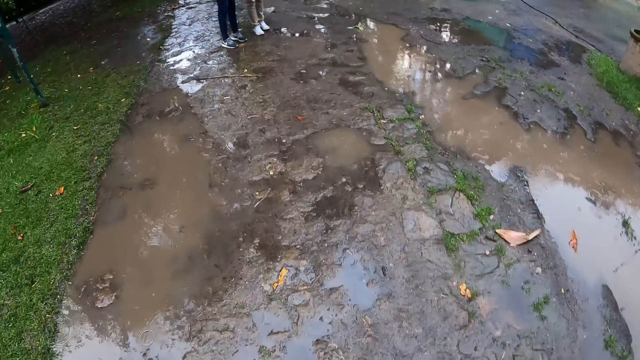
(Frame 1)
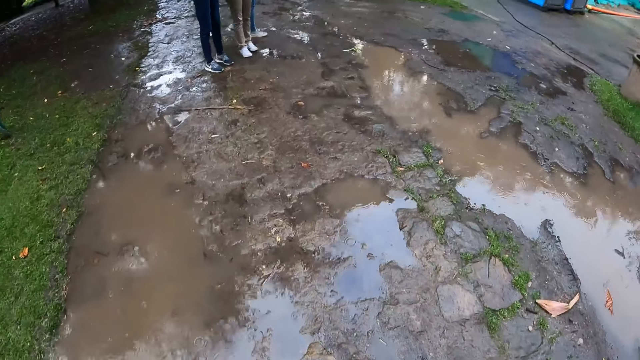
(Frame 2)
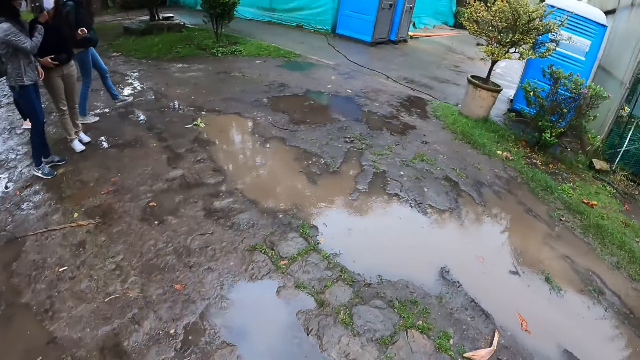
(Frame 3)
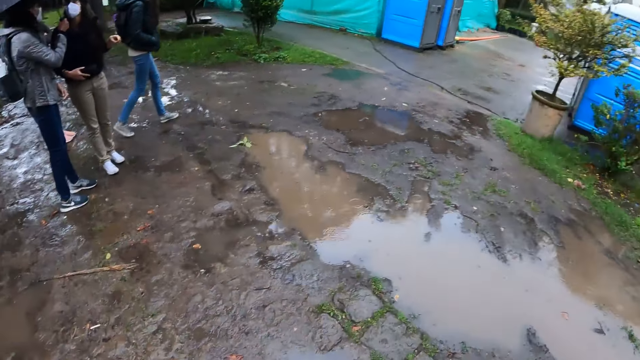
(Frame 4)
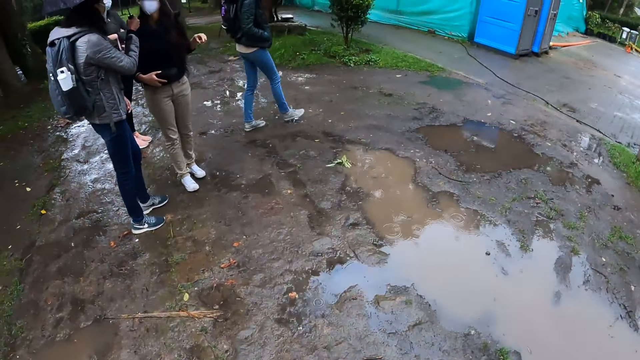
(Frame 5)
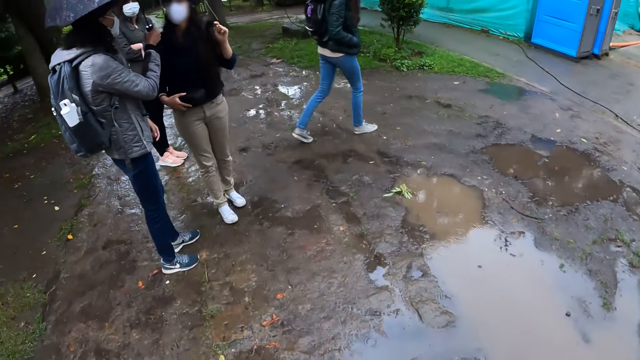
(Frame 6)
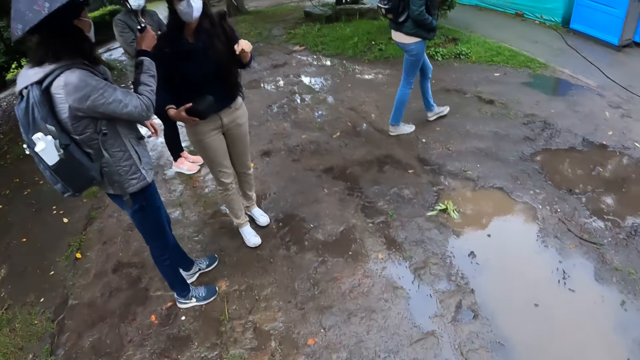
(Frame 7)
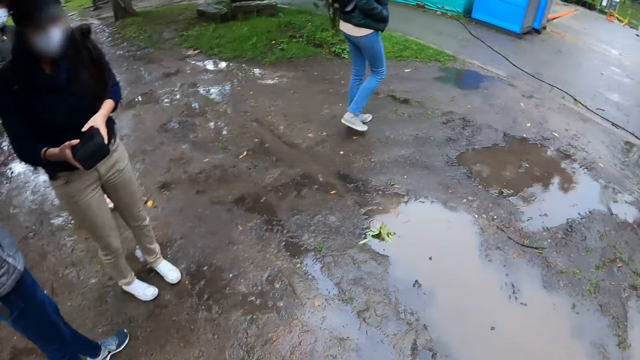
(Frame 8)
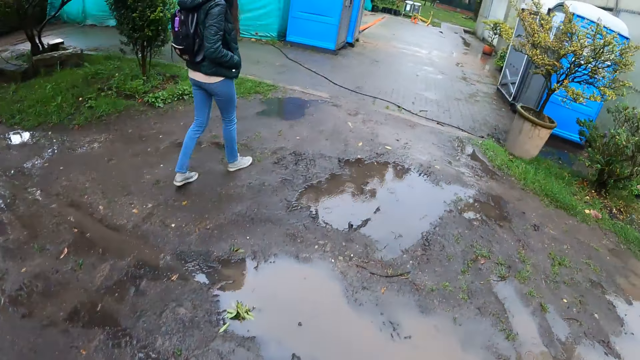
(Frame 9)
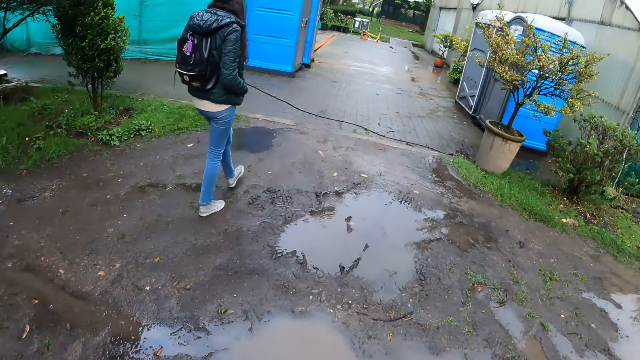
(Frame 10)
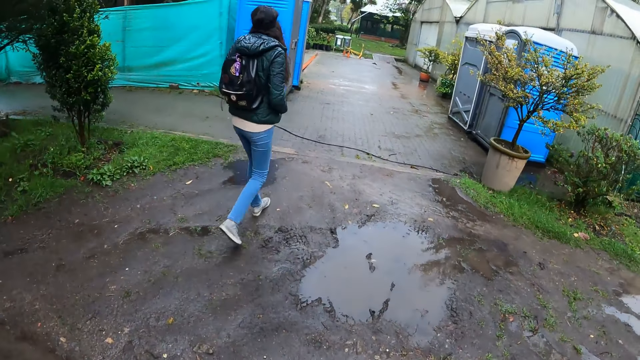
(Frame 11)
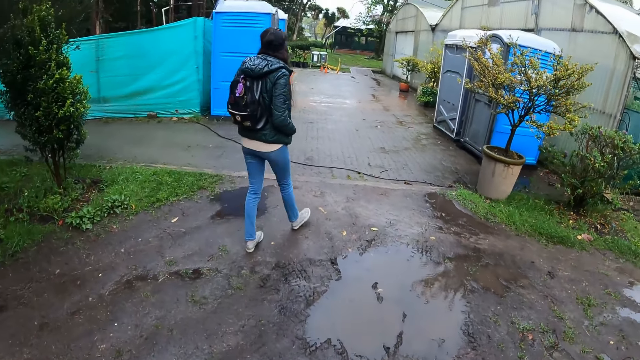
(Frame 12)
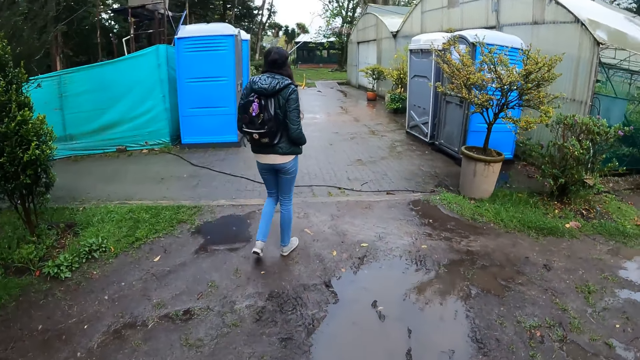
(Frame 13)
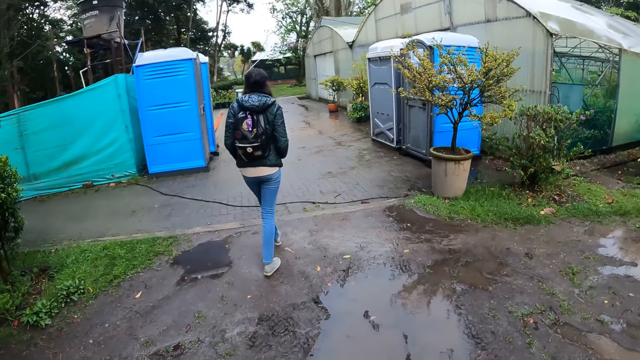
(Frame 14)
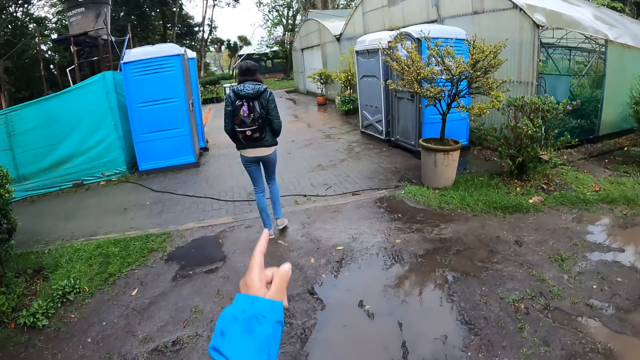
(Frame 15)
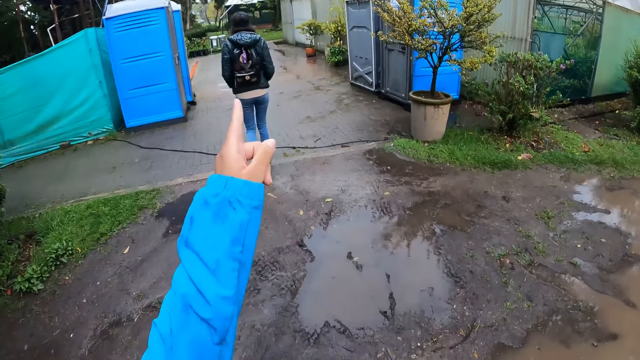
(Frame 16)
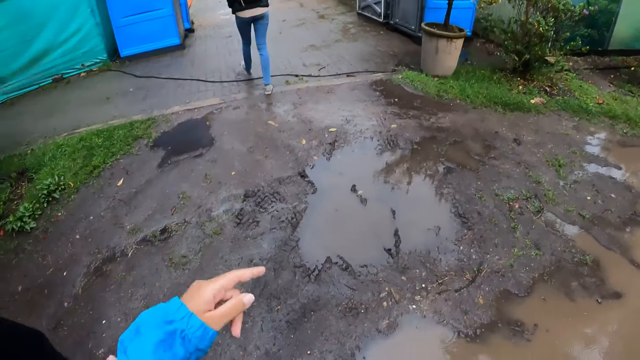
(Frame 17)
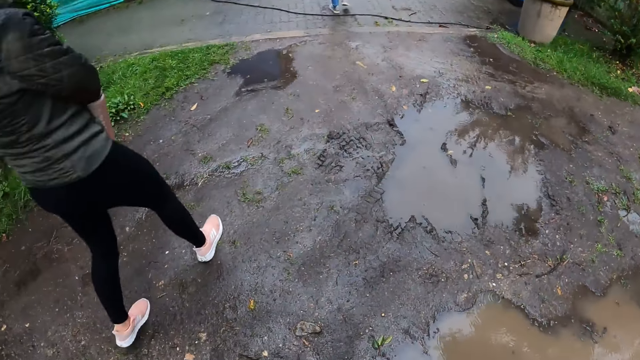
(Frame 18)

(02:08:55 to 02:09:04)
The camera wearer walks towards a woman, another woman, and a third woman. They point to the path in the park. They make a hand gesture.

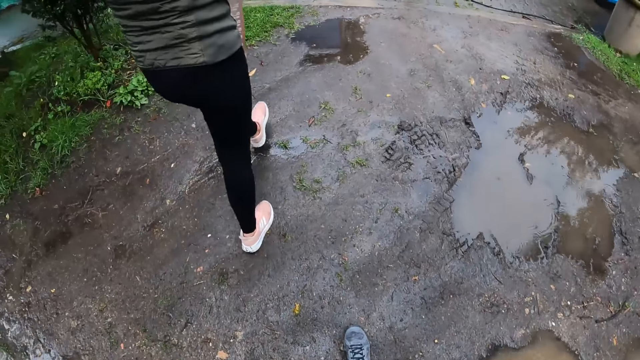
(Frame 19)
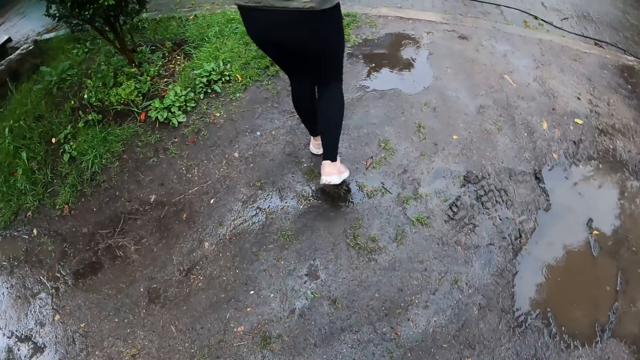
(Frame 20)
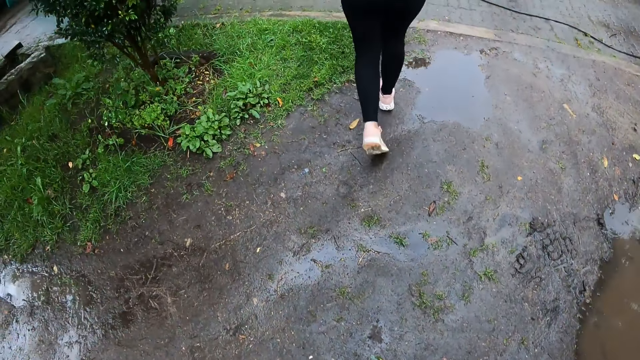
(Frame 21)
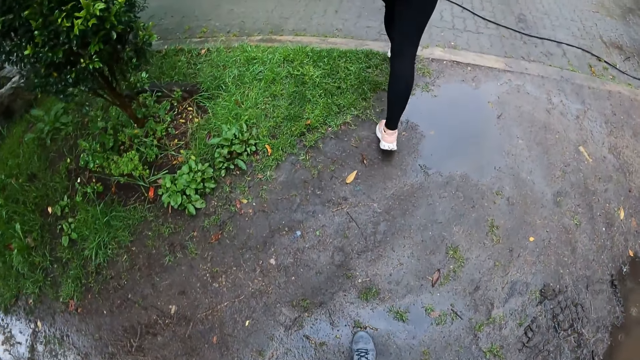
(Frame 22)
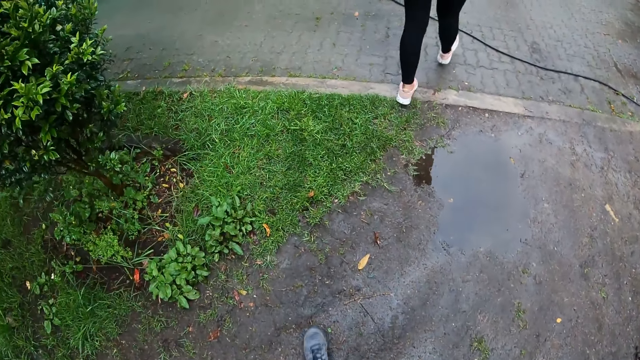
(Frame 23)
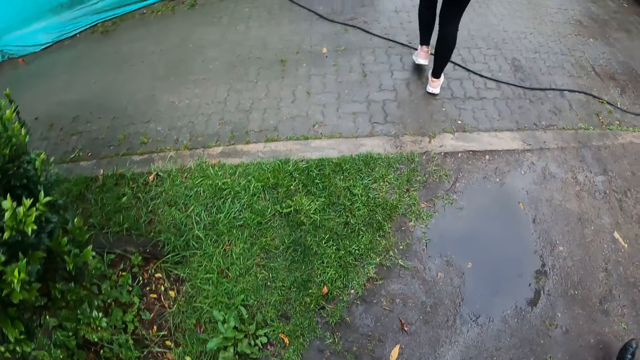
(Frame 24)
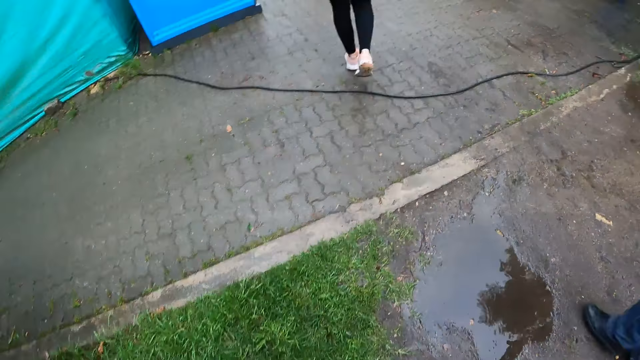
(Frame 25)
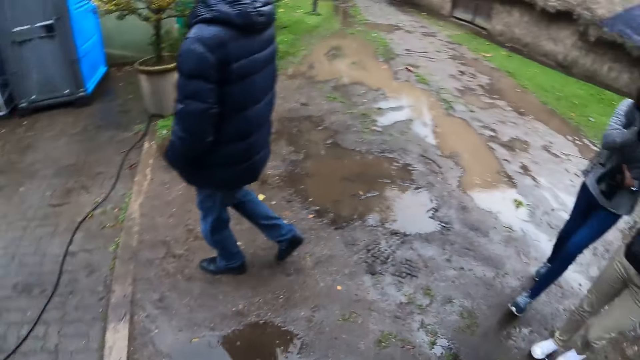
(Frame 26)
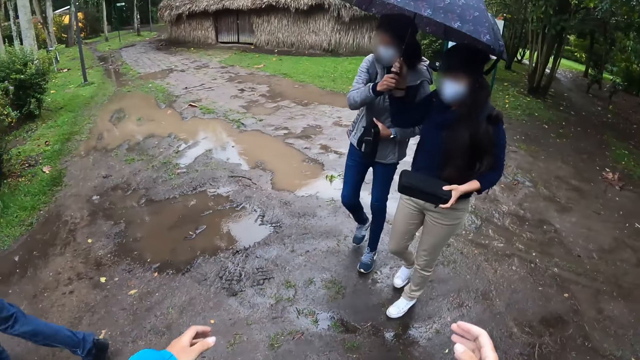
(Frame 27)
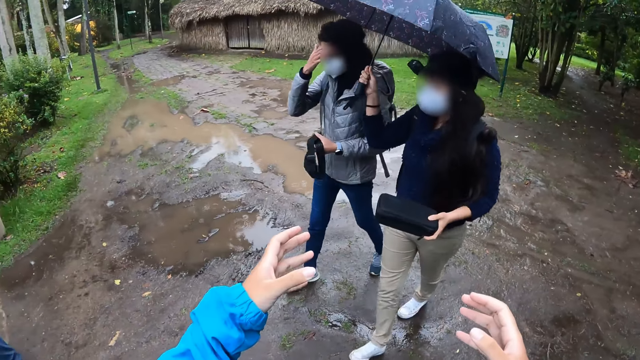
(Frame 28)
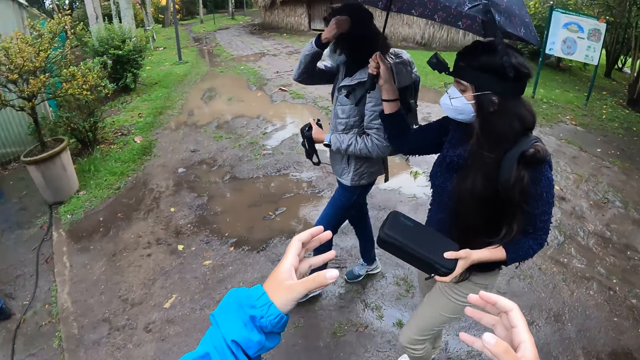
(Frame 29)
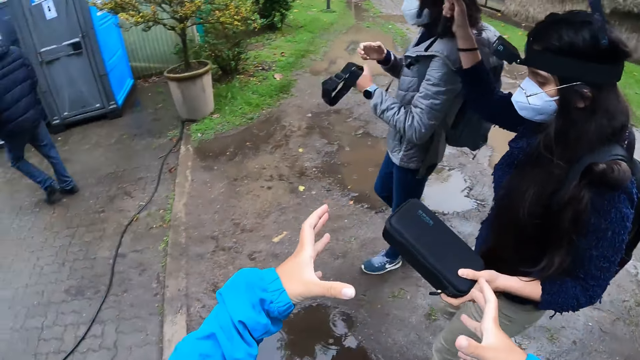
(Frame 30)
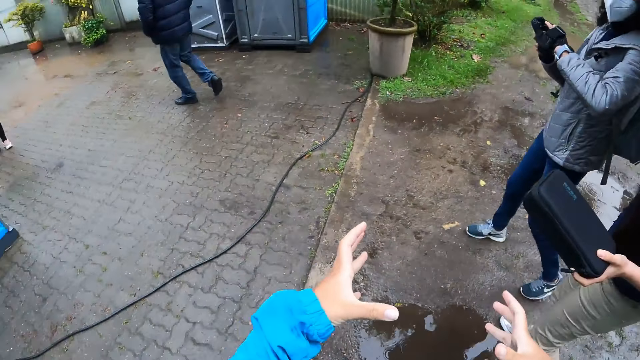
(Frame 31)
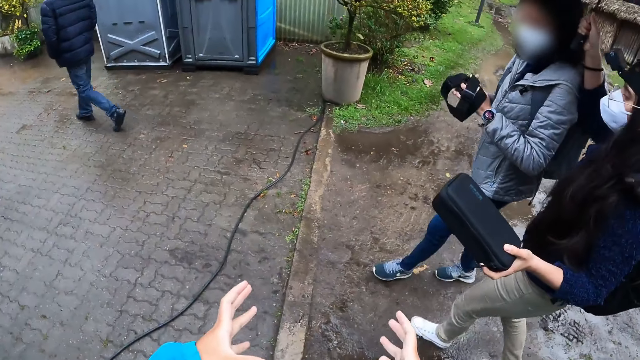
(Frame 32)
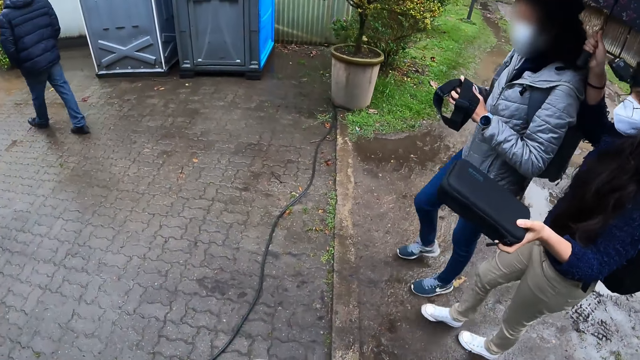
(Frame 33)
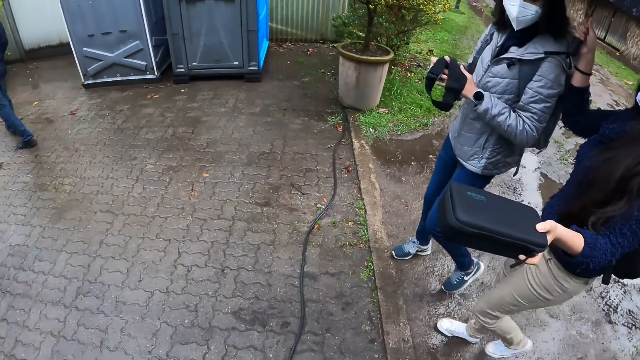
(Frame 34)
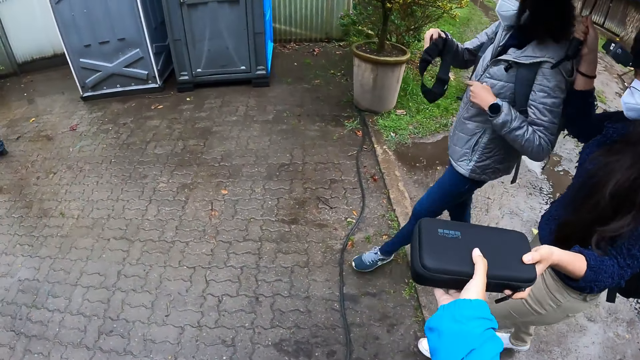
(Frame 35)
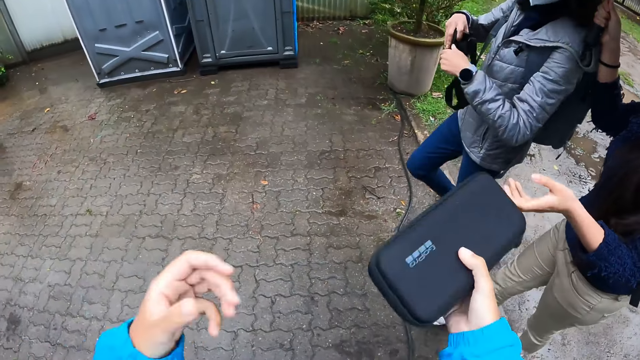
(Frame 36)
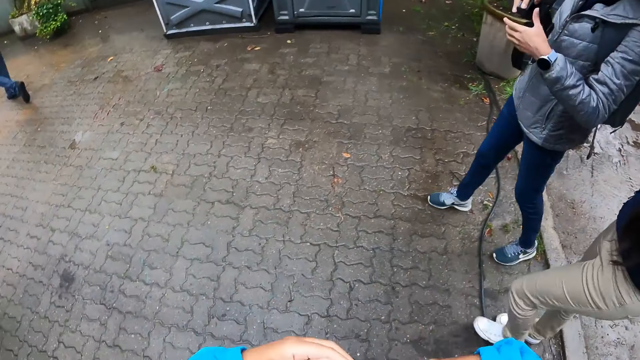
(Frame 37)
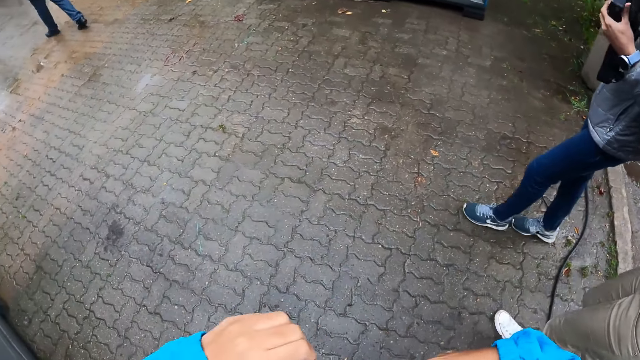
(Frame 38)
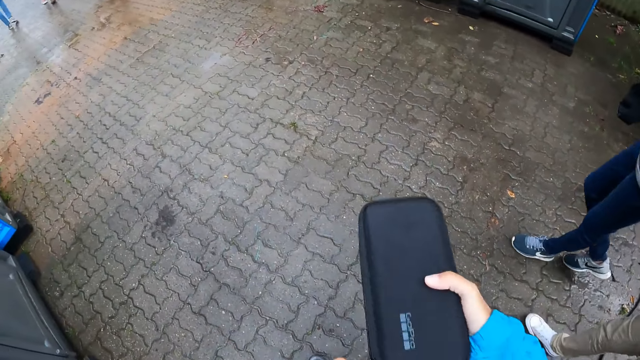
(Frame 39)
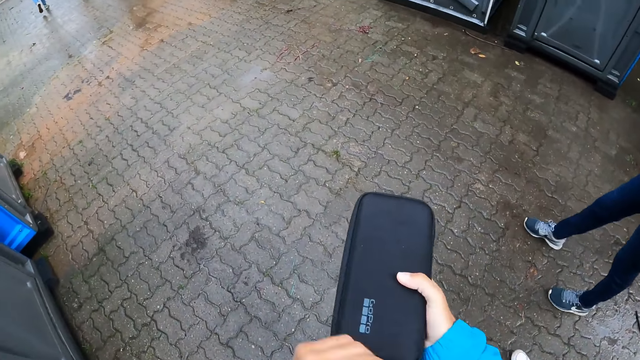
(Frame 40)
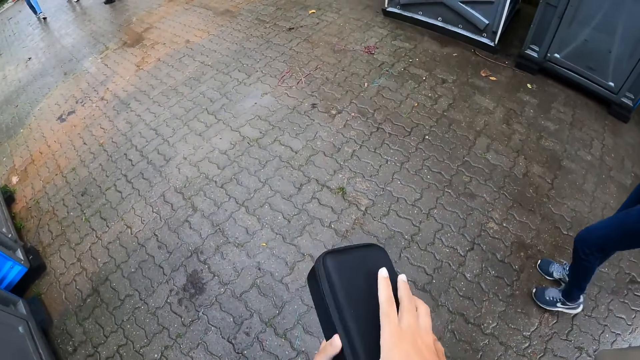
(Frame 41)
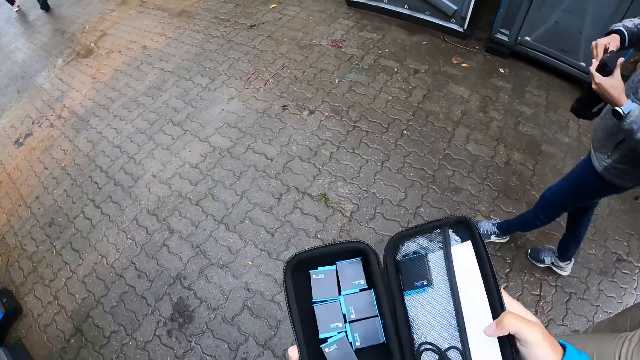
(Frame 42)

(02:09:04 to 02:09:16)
A woman walks along the path in the park. The camera wearer walks along the path in the park with another woman, a third woman, and the man. She stretches her hands towards the third woman. The second woman packs her hair with her right hand and moves a camera with her hands. The camera wearer collects a black pack with her right hand from the third woman's left hand. She unzips the black pack with her left hand.
